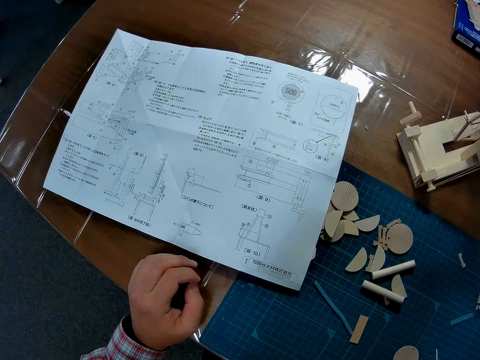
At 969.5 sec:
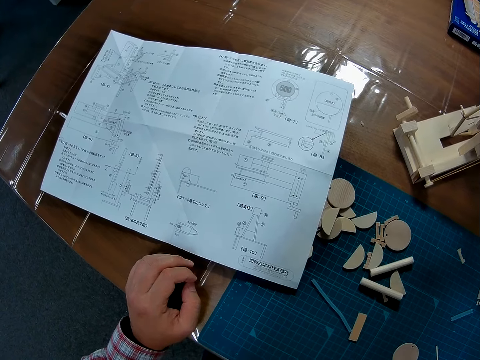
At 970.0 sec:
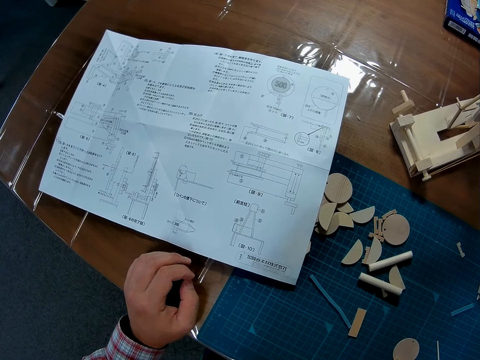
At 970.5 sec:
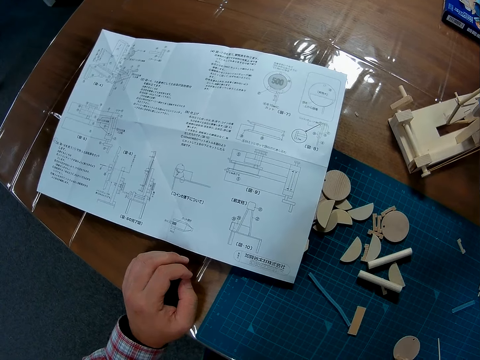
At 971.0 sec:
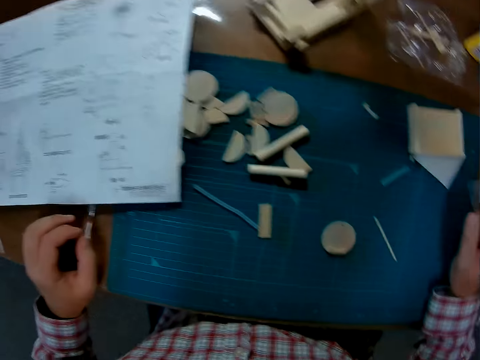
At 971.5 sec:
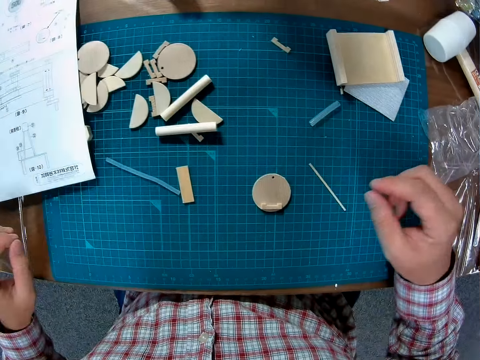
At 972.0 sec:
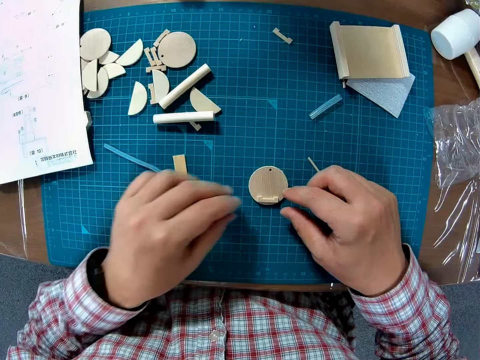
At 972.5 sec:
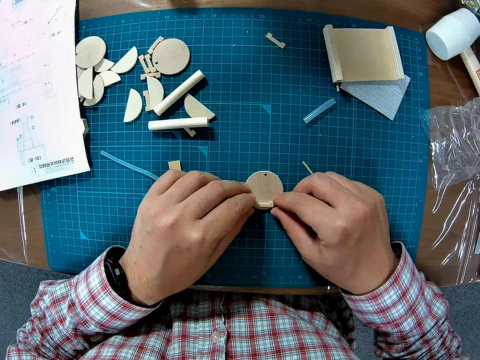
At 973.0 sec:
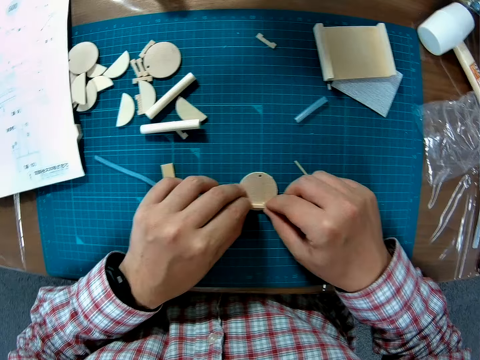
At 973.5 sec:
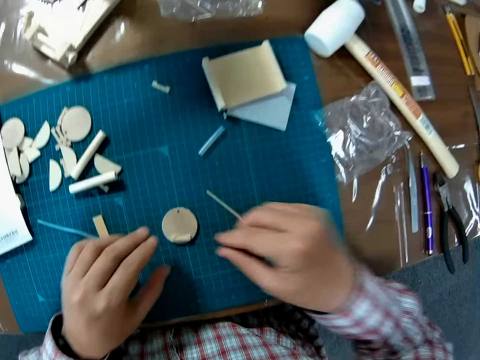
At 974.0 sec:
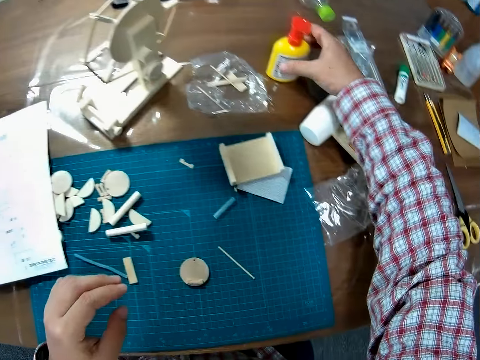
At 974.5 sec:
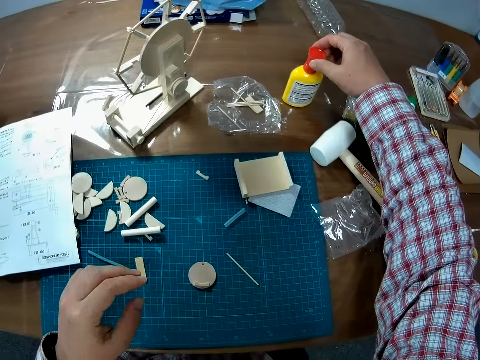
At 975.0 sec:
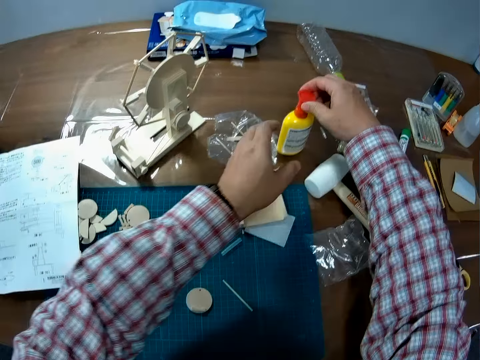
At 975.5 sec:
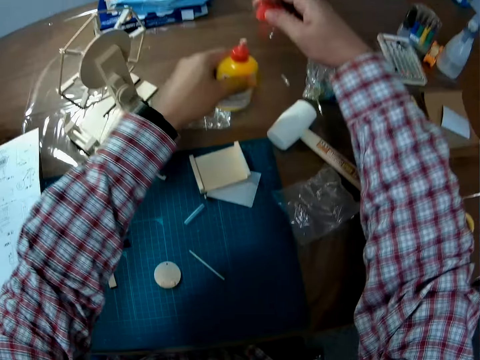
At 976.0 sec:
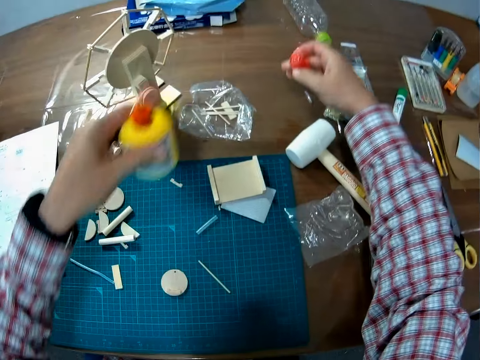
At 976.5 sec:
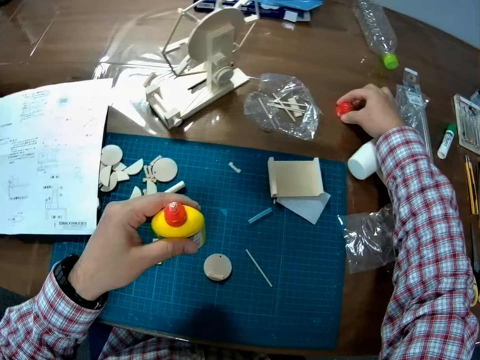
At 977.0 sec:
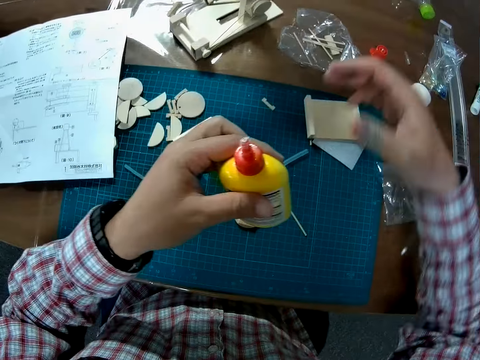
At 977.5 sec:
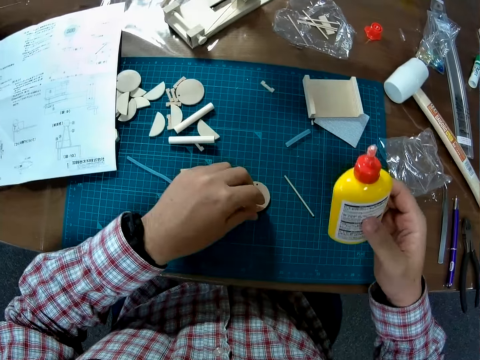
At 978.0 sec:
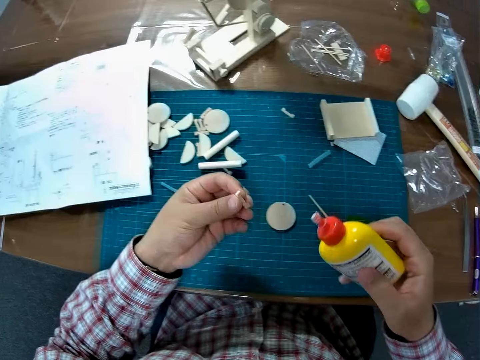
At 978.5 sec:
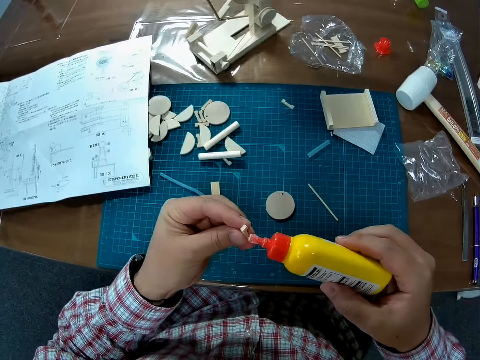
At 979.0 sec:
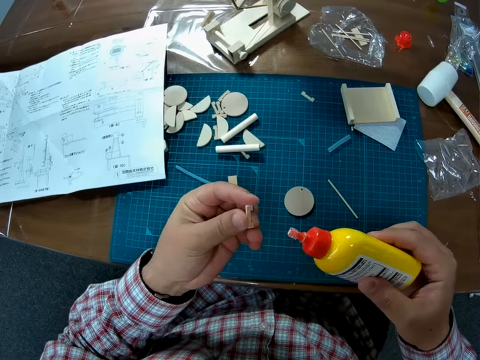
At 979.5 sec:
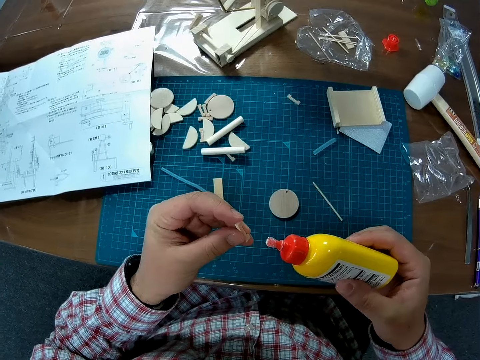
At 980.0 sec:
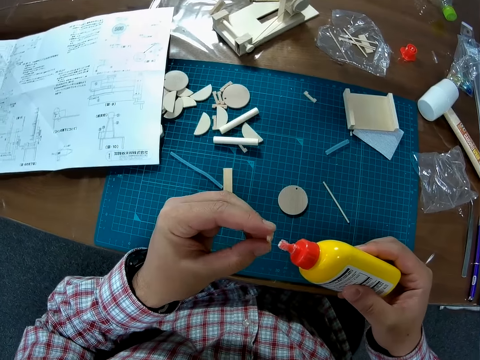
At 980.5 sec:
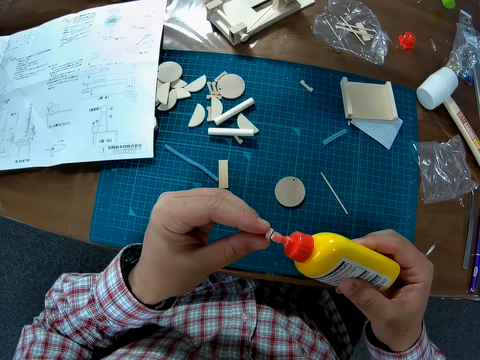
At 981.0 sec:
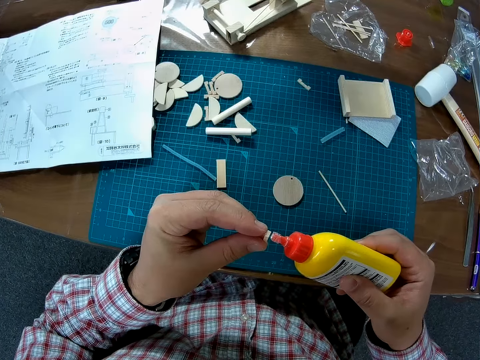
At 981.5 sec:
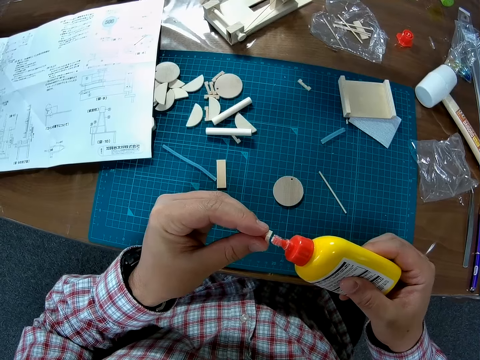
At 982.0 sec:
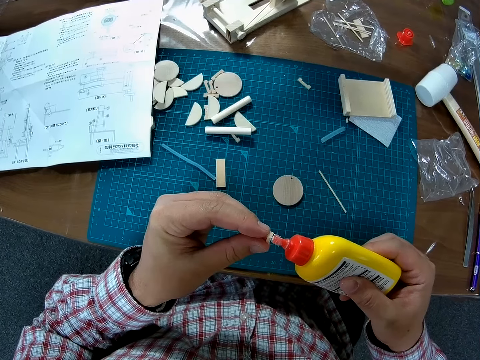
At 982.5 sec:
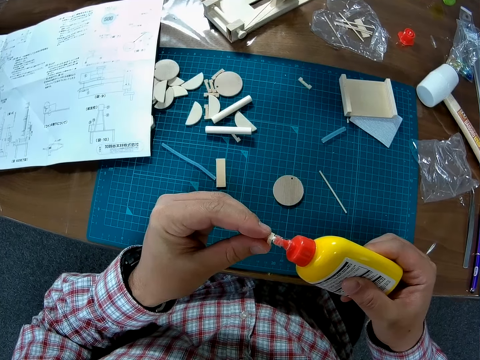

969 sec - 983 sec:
The camera wearer studies the manual on a table. They align the small wood piece on the round wood piece with both hands. They pick up a super glue bottle from the table. They open the cover of the glue bottle. They put down the super glue bottle on the table. They place the cover of the glue bottle on the table. They pick up a piece of wood from a paperboard on a cutting mat. They apply glue on the small wood piece with super glue.

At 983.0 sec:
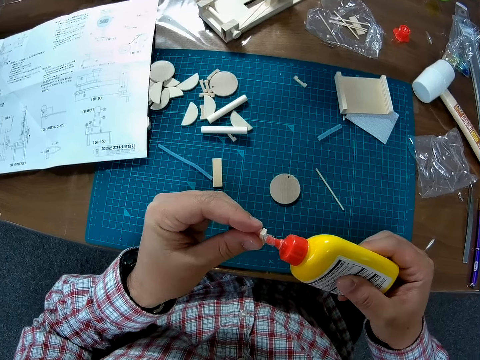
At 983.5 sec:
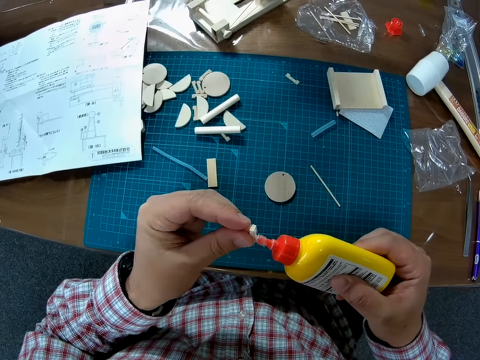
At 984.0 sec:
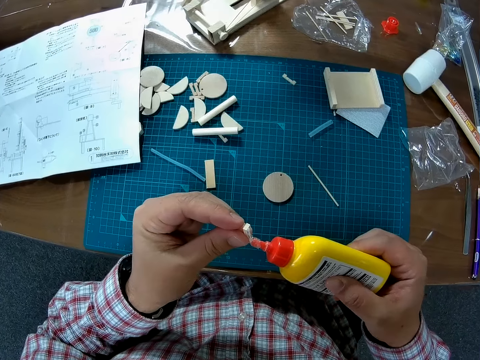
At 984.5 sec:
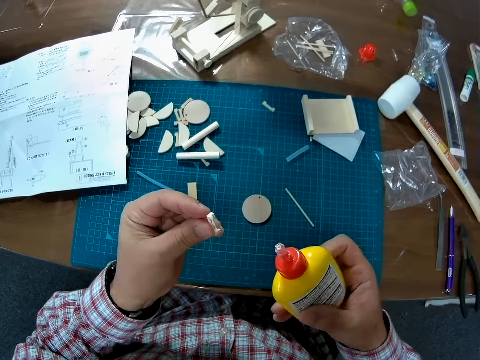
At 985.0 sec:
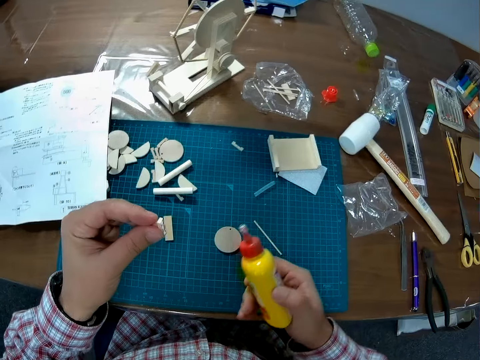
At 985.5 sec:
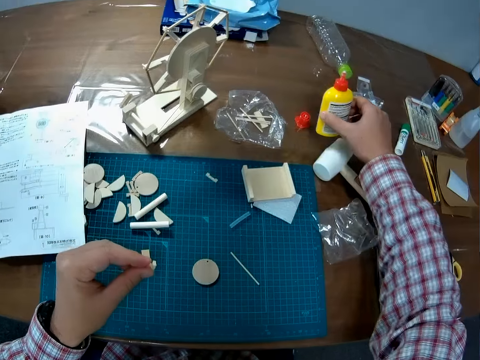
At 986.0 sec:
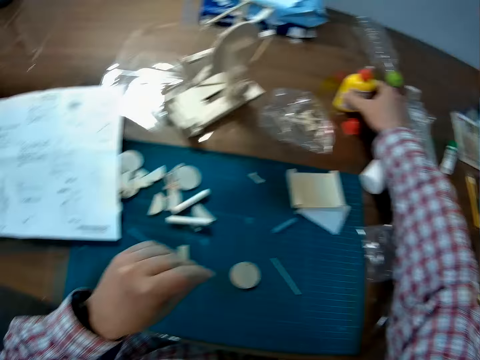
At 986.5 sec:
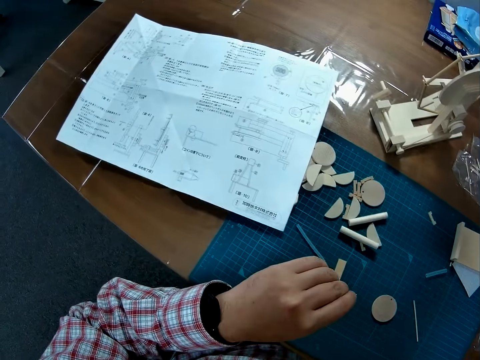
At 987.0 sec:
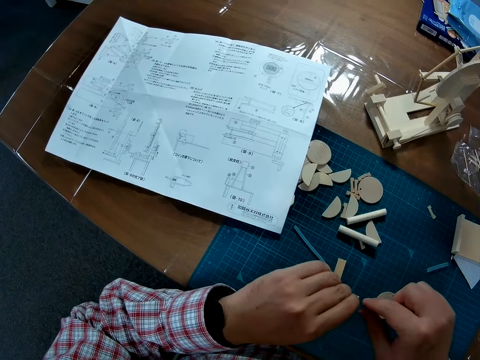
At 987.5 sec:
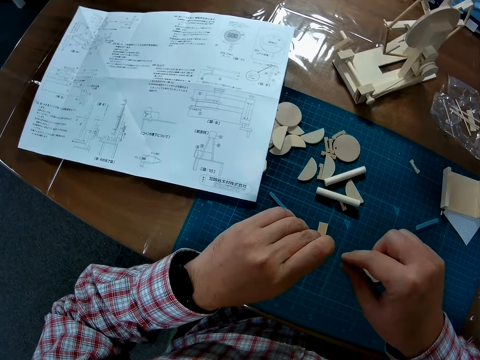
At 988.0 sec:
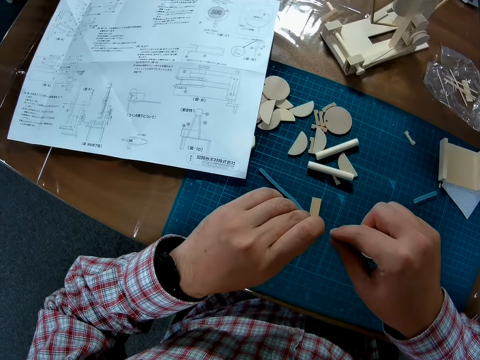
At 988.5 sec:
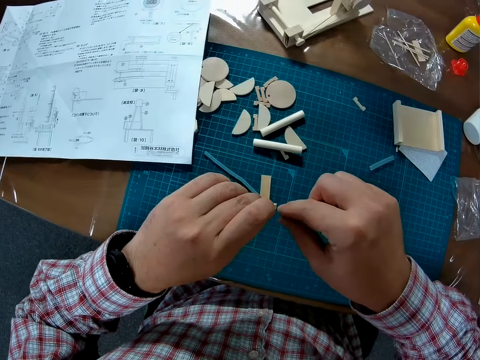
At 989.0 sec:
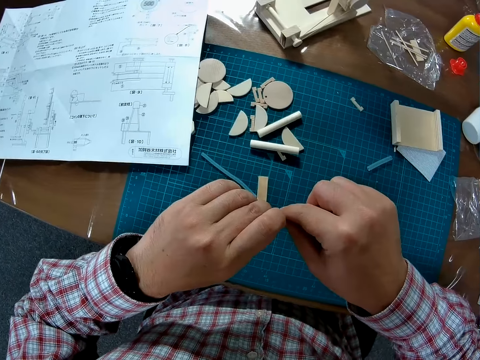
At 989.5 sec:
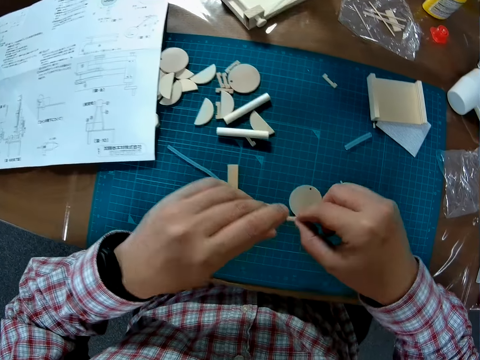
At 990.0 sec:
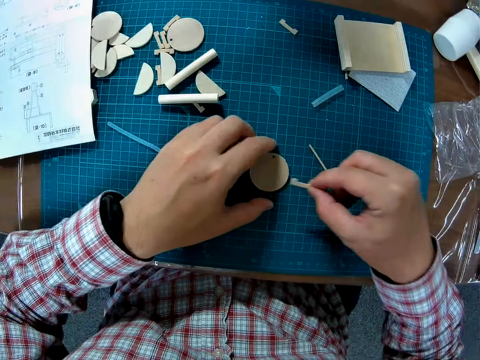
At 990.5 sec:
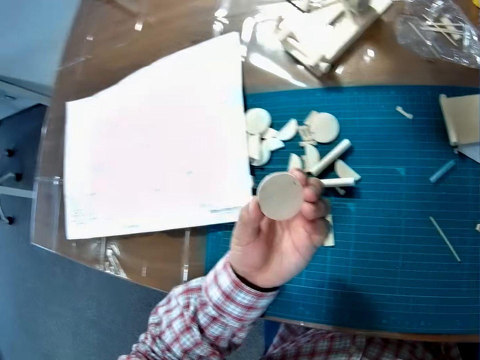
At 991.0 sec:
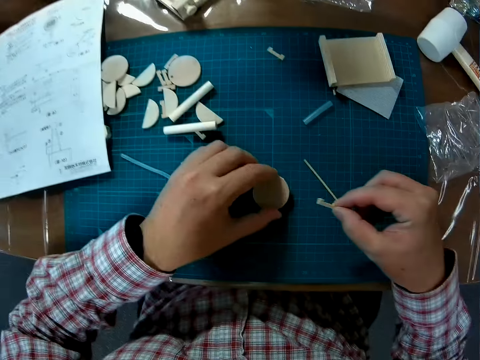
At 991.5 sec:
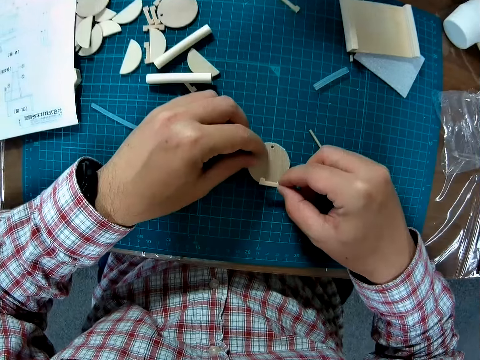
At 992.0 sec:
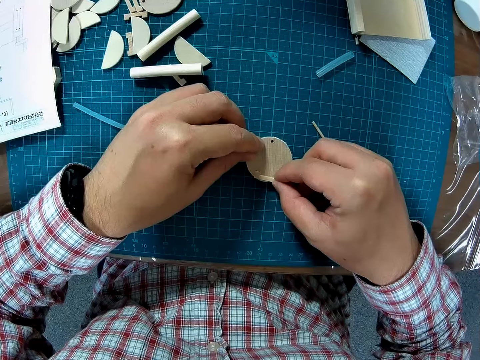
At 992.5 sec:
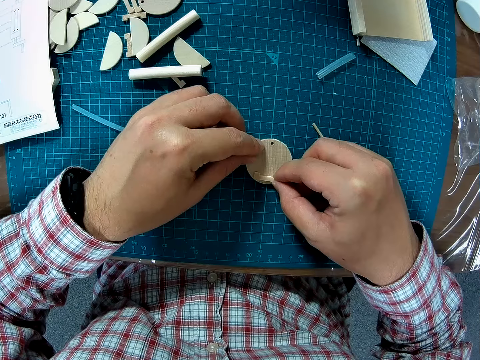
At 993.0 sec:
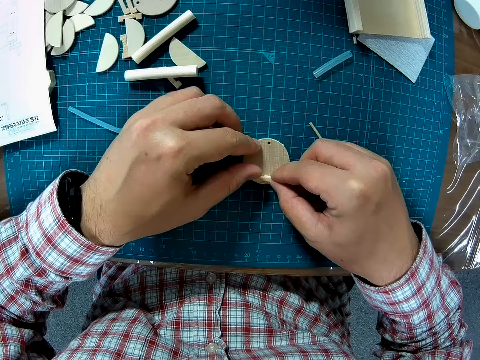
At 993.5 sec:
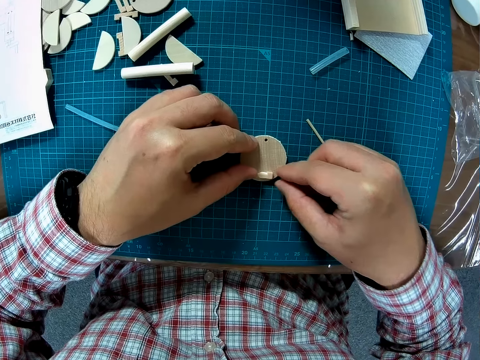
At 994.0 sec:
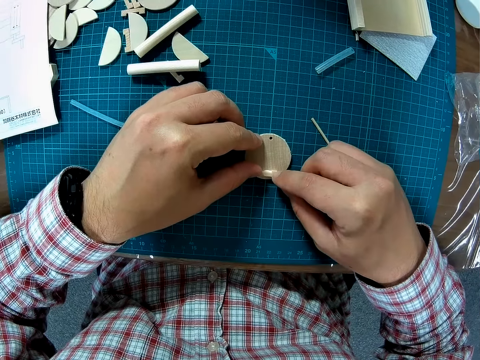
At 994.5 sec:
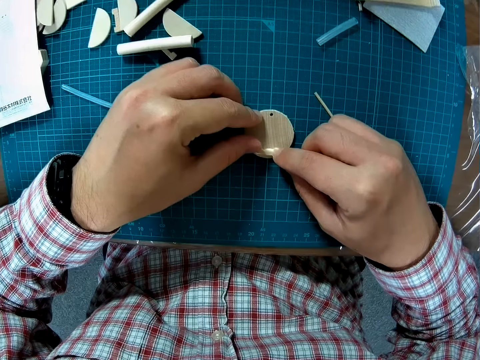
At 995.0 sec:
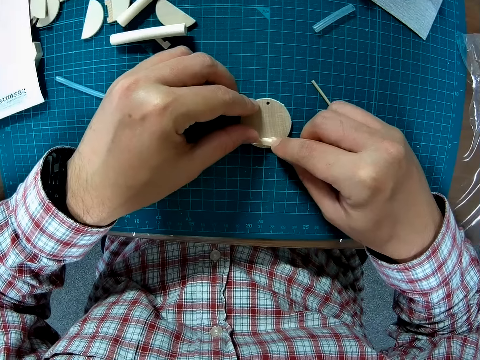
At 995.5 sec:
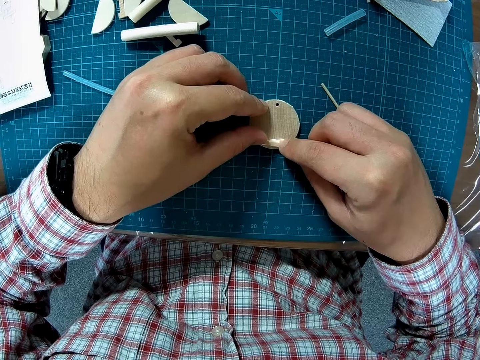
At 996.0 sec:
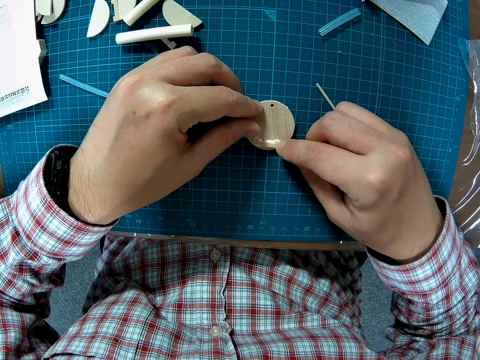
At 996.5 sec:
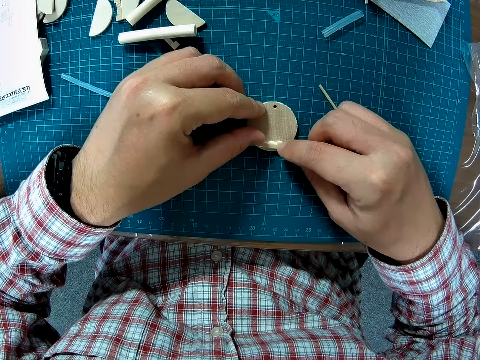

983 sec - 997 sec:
The camera wearer puts down a super glue bottle on a table. They place the wood piece on the table. They hold a piece of wood with a hand. They take the round wood piece from the work mat on the table. They pick up a paperboard from a cutting mat and put down the paperboard on the cutting mat. They place the round wood piece on the table. They adjust a piece of wood on the paperboard on the cutting mat. They place the small wood piece on the round wood piece.
